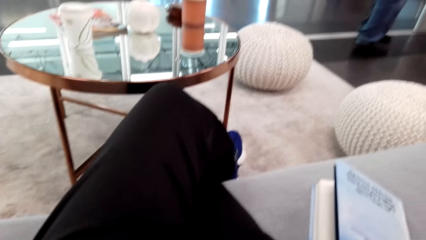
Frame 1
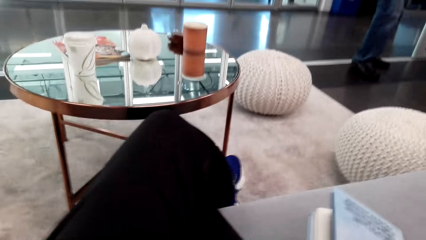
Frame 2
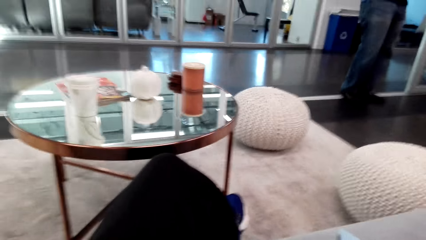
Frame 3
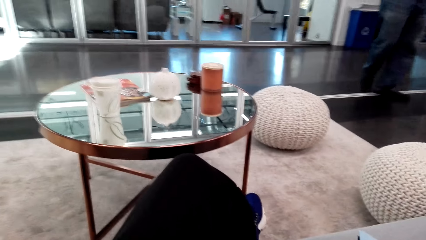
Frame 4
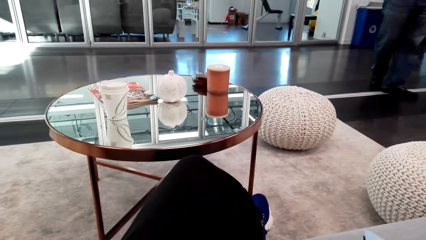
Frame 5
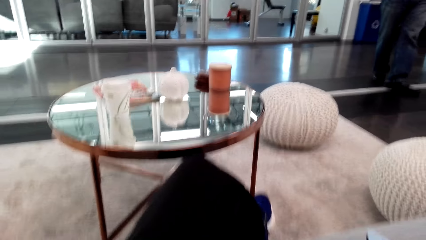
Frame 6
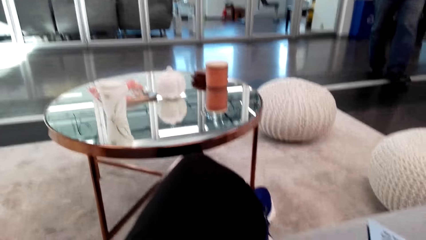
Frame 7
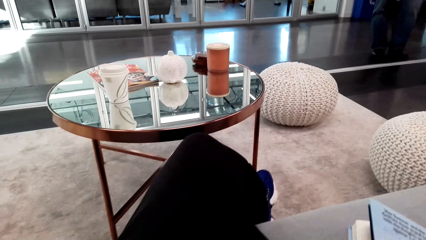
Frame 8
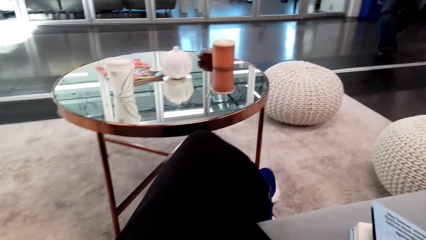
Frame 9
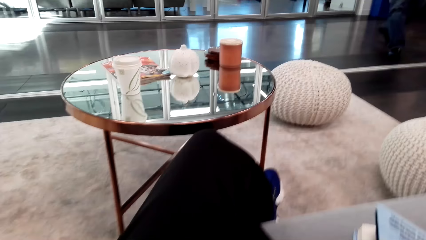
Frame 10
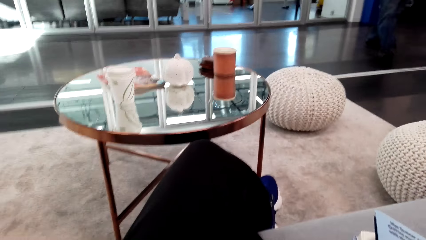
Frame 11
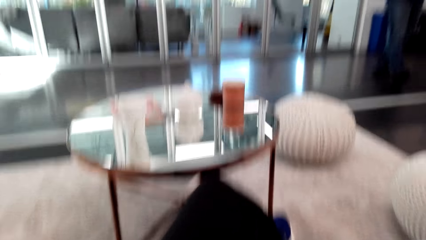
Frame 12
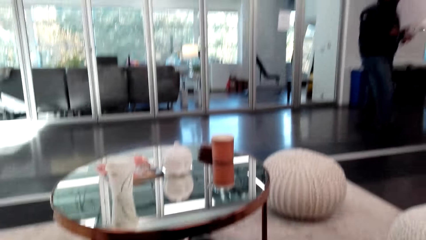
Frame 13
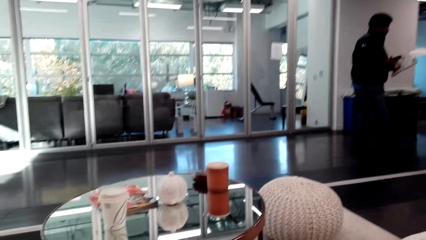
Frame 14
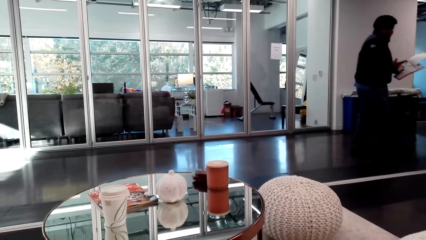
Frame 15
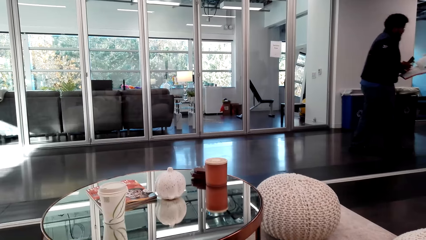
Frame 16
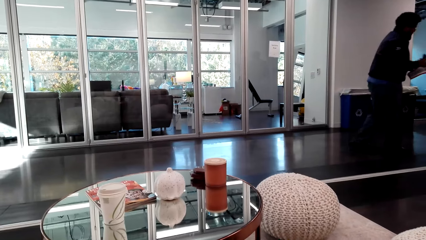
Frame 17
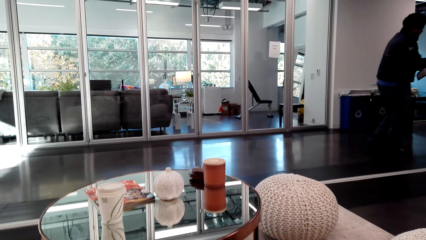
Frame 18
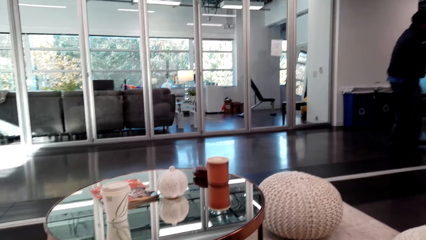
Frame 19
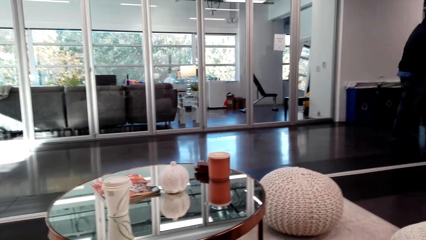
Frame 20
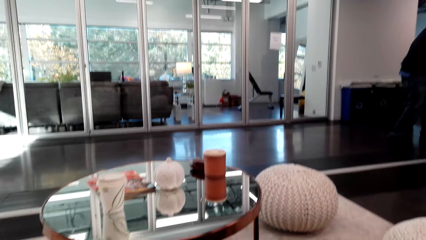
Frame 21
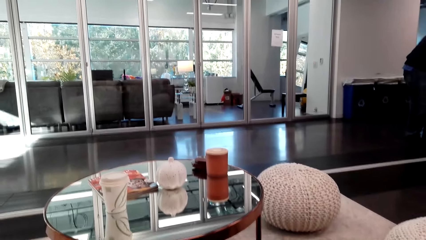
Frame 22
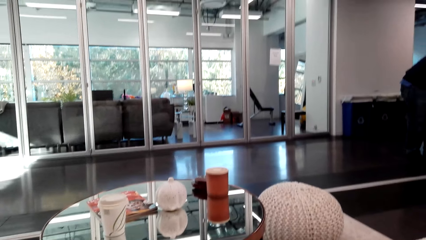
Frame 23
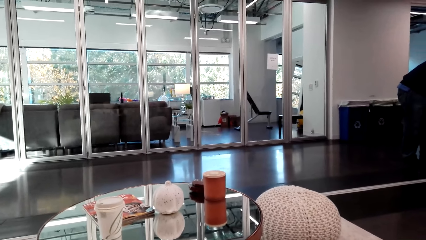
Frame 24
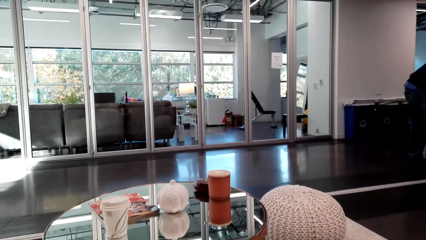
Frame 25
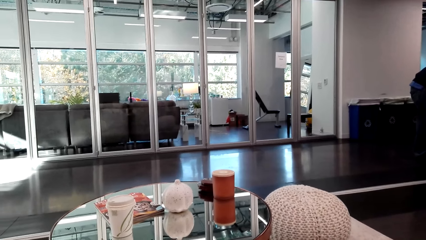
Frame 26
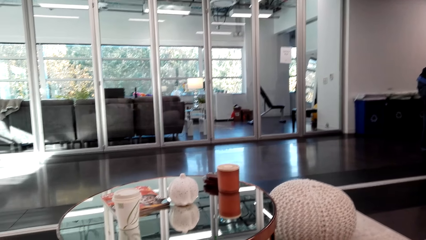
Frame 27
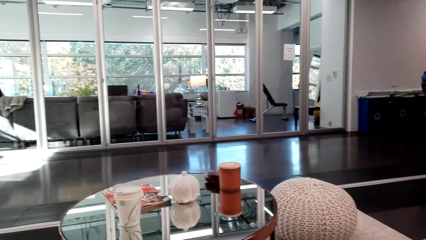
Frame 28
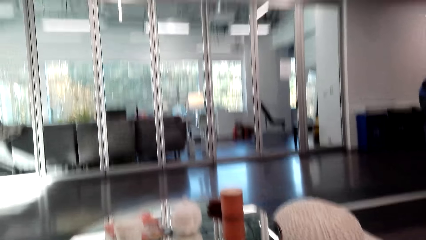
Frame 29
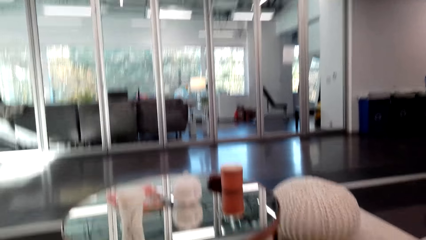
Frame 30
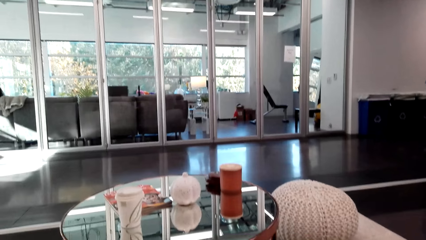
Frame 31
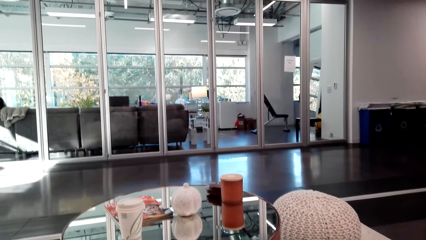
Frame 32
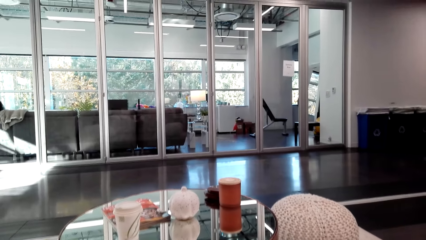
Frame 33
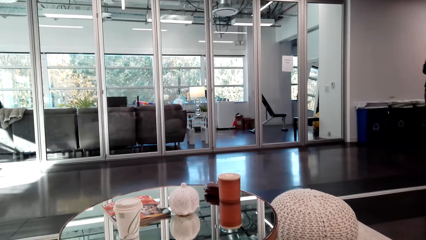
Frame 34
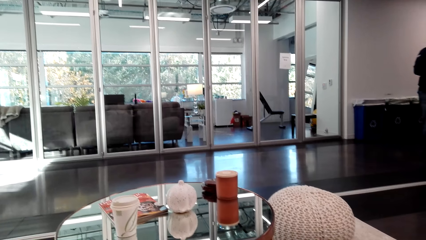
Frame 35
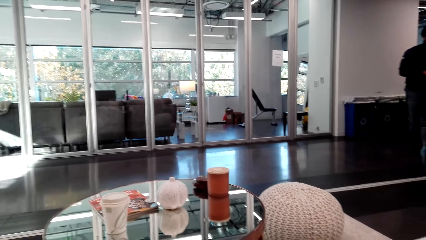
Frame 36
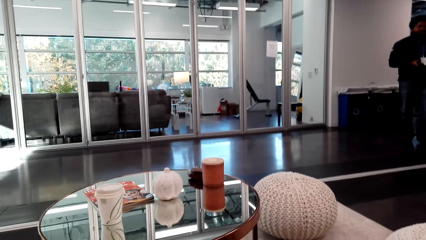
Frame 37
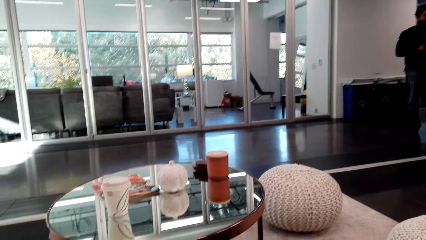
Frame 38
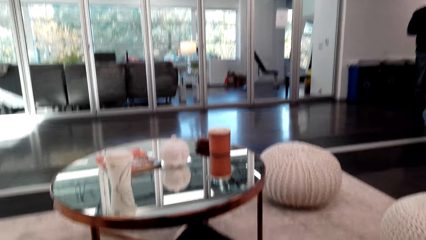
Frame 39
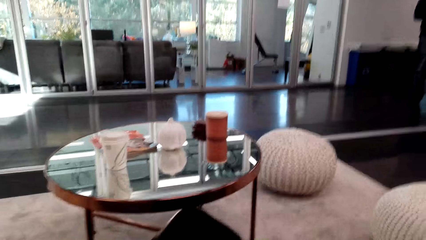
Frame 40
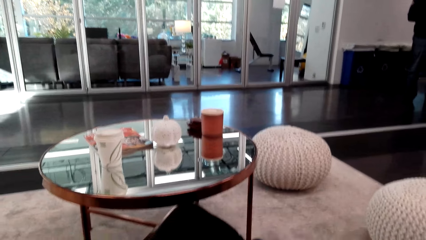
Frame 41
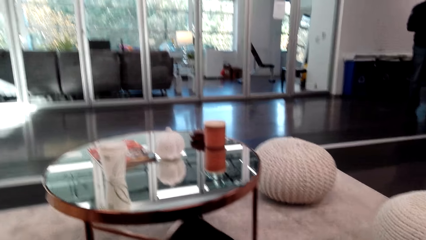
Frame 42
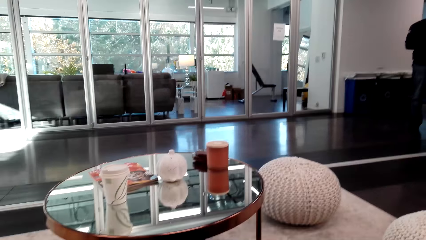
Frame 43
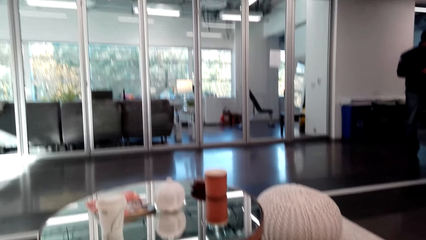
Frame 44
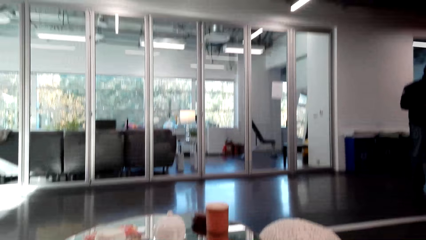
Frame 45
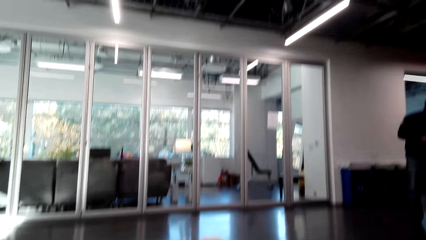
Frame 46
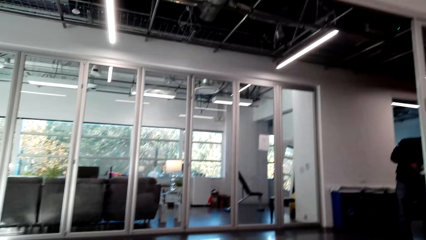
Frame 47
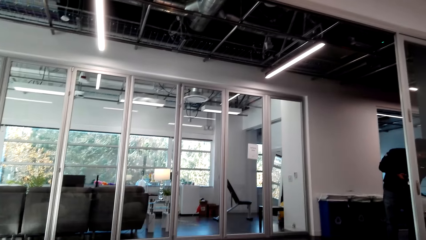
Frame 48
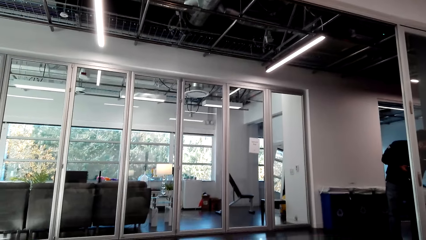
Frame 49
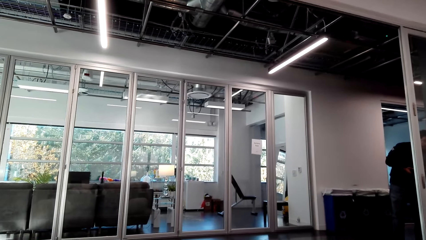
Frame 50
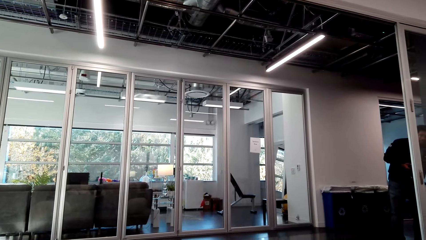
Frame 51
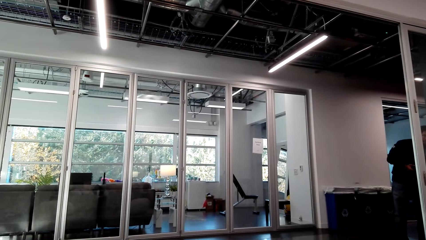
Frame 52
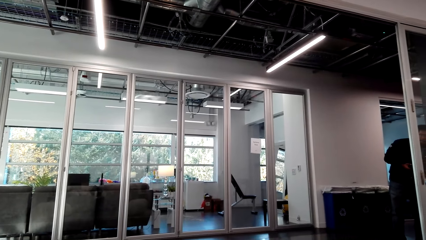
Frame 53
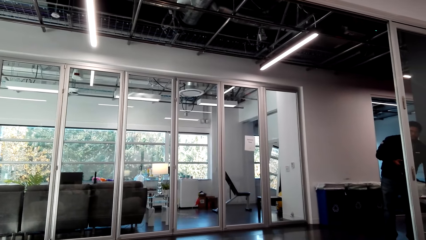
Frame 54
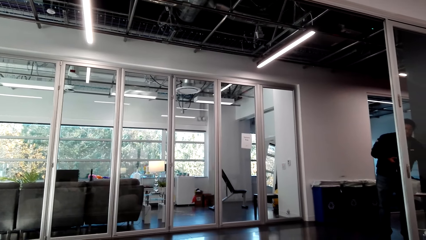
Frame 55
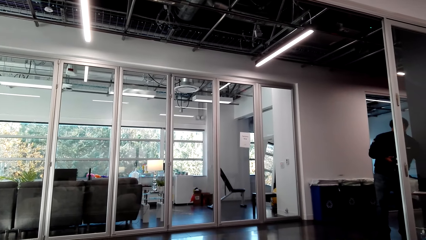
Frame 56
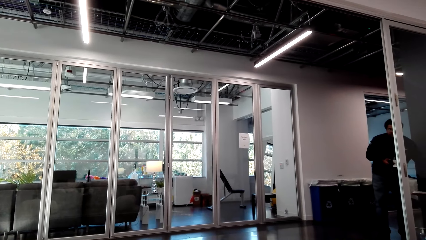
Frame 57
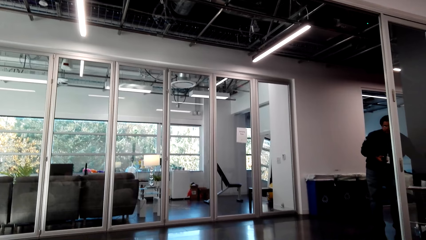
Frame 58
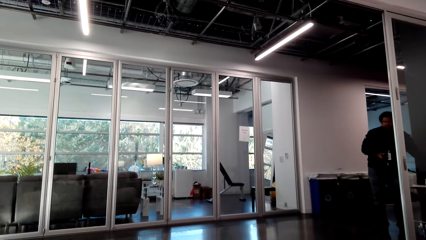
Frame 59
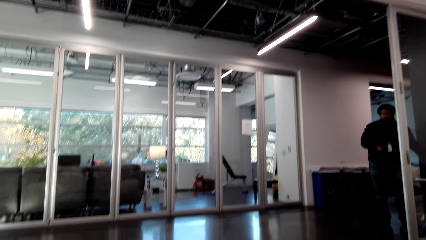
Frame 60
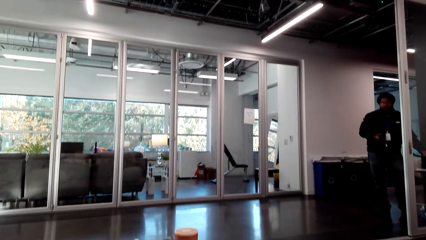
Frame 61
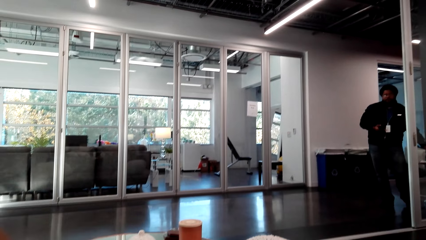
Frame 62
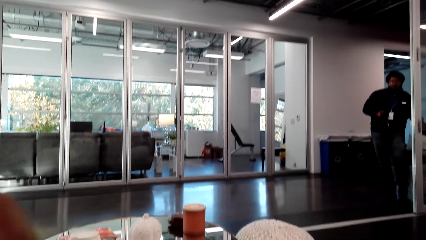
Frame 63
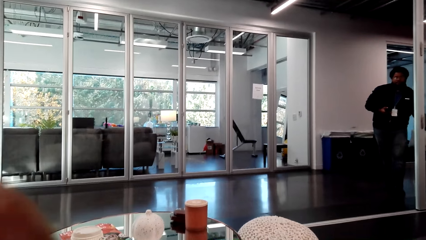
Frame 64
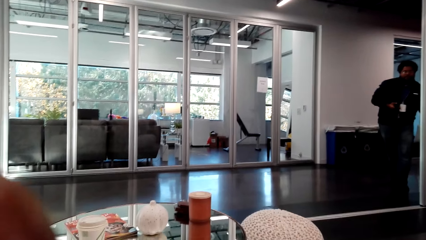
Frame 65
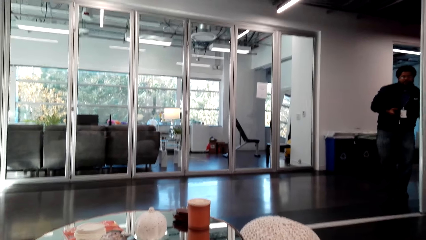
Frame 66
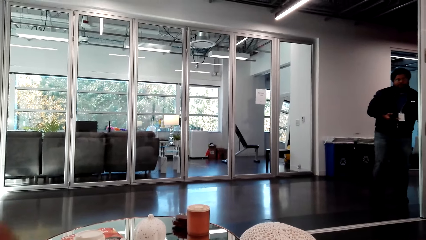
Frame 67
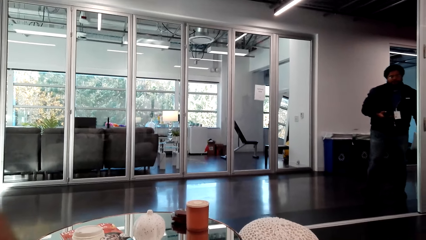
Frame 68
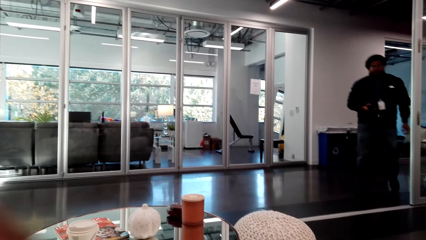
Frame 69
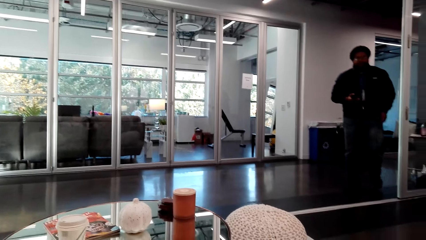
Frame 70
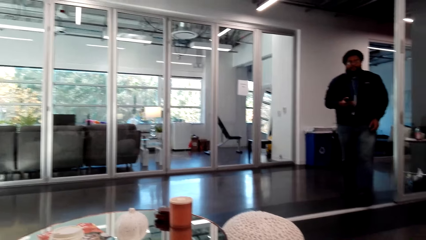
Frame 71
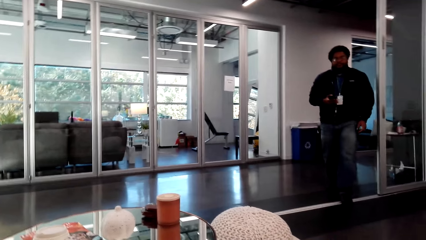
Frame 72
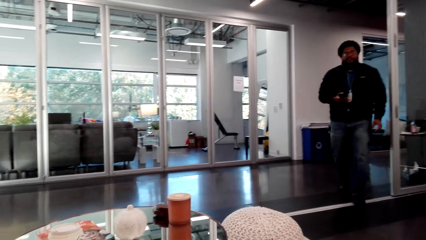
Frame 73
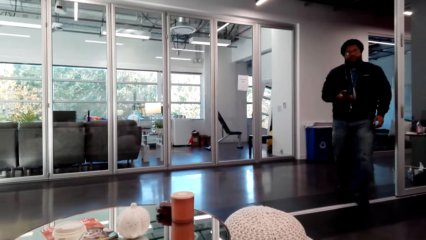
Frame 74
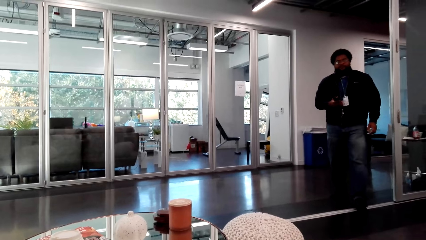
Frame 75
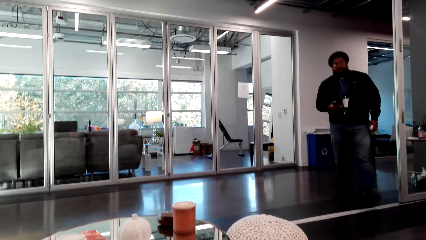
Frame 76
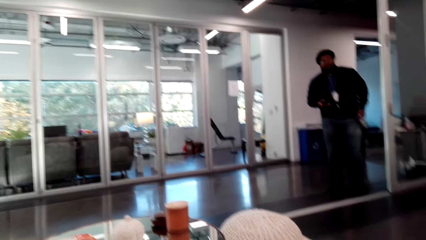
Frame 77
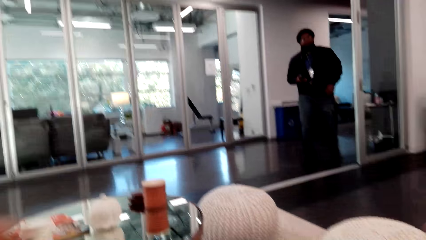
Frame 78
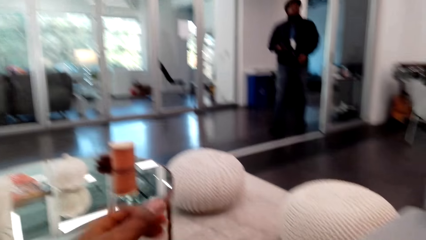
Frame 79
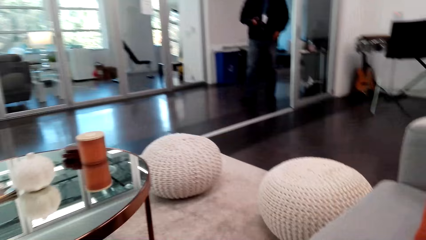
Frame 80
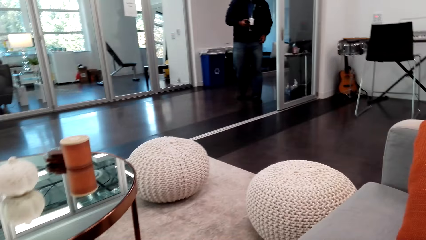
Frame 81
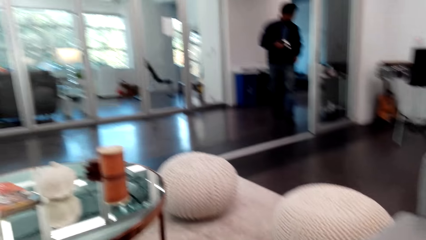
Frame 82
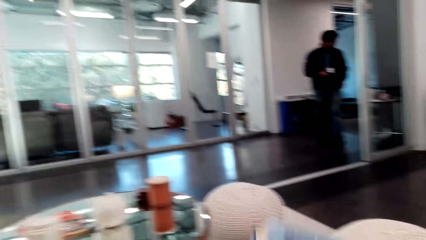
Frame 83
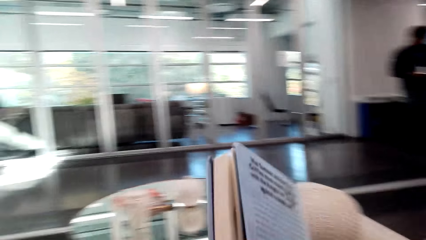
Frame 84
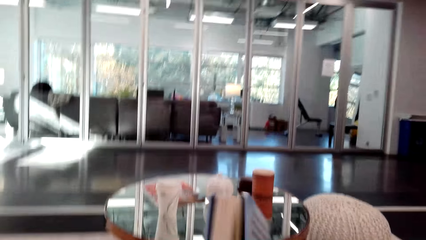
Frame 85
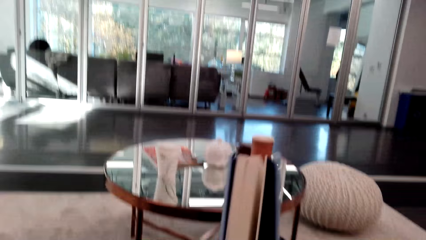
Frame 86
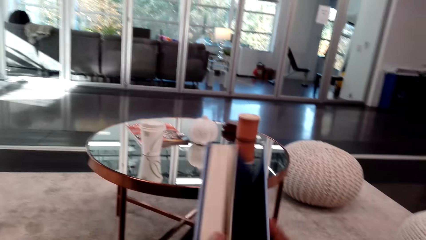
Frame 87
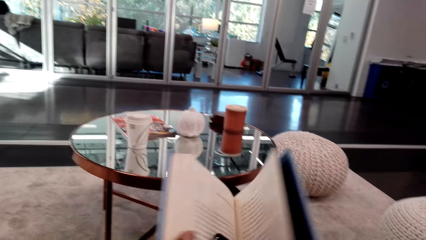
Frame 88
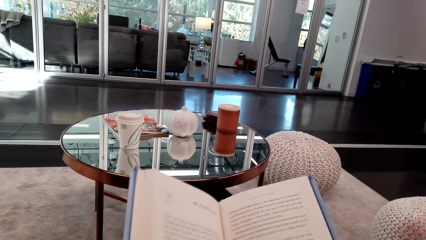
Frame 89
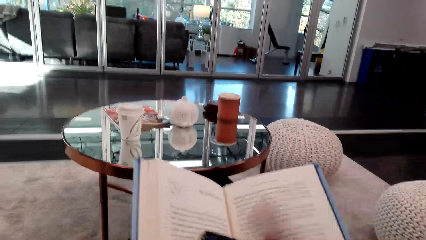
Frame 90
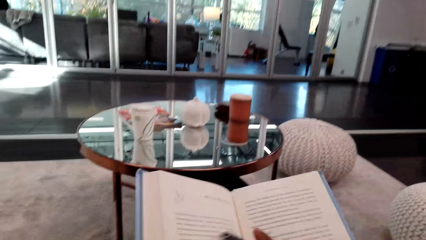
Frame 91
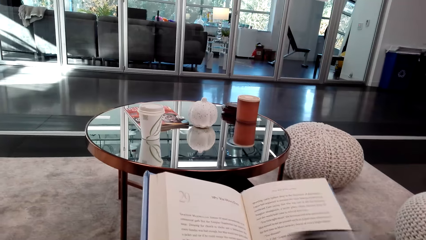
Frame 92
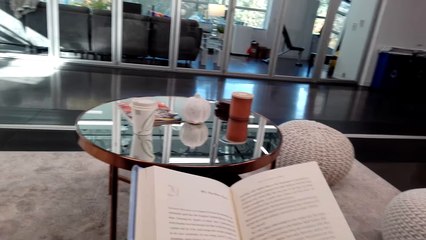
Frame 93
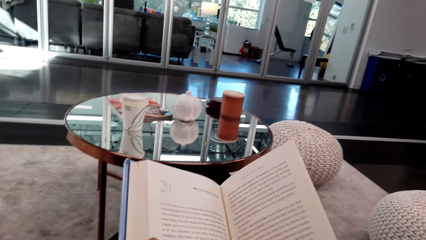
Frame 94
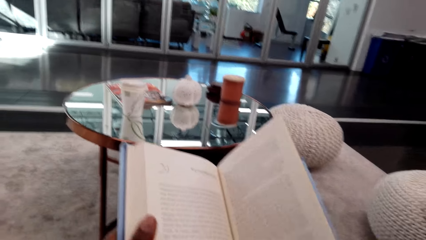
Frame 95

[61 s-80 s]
The camera wearer converses with a man. They adjust a hand. The man walks around the room. The camera wearer adjusts a book. They pick up the book. They turn the book pages. They open the book.
